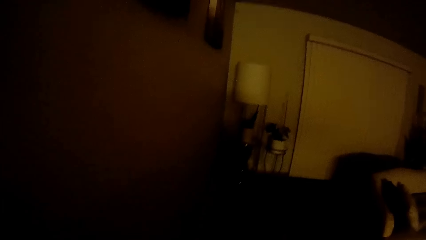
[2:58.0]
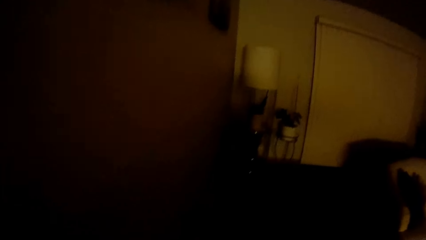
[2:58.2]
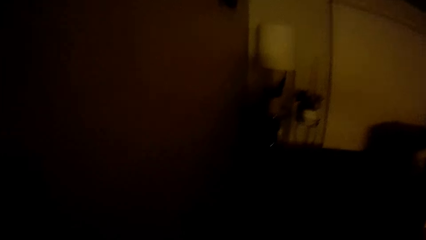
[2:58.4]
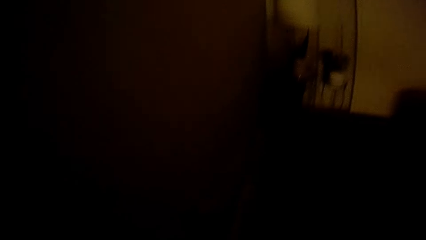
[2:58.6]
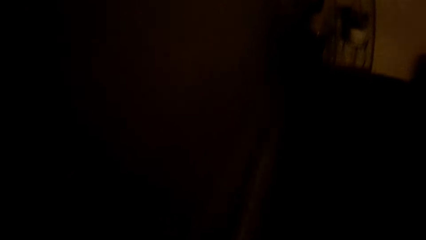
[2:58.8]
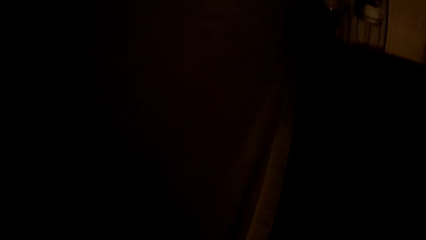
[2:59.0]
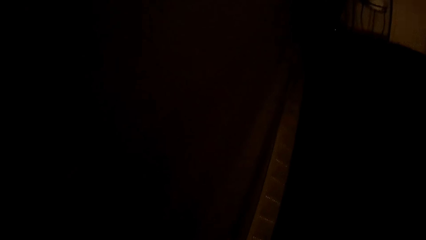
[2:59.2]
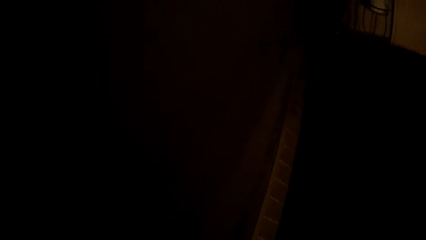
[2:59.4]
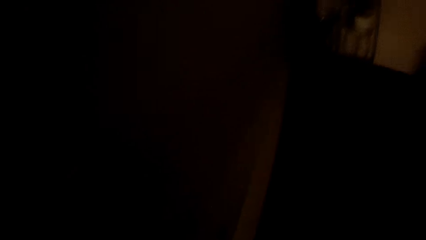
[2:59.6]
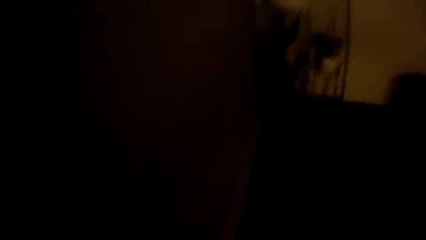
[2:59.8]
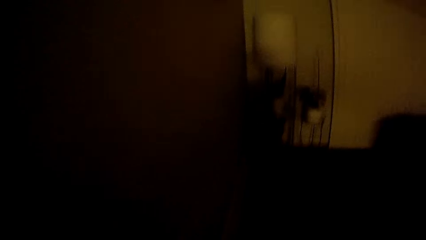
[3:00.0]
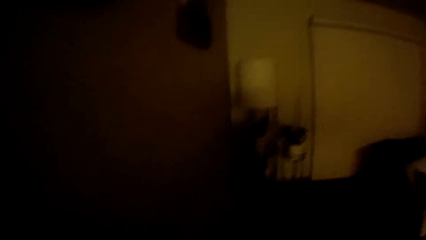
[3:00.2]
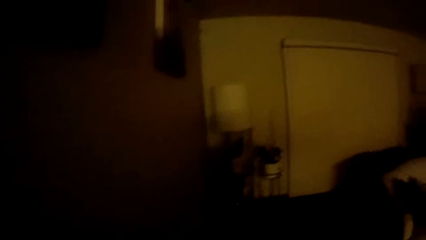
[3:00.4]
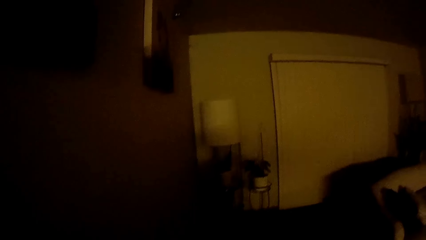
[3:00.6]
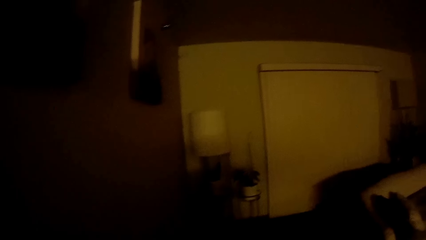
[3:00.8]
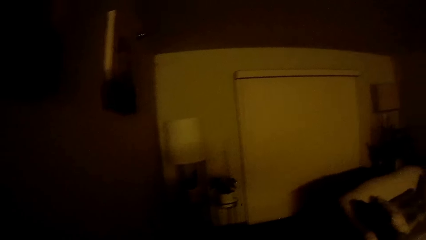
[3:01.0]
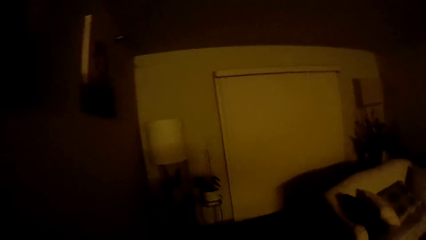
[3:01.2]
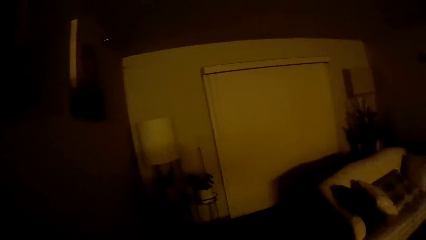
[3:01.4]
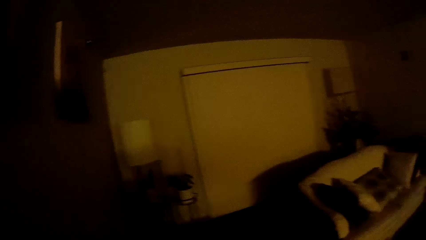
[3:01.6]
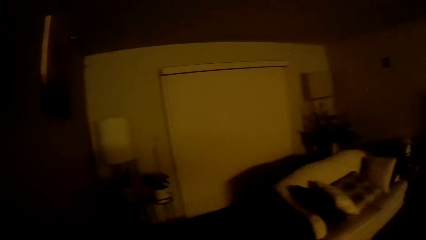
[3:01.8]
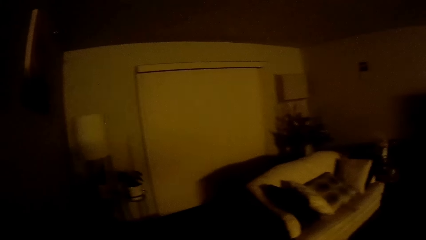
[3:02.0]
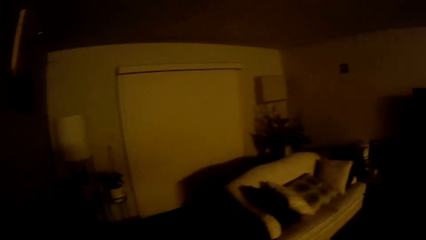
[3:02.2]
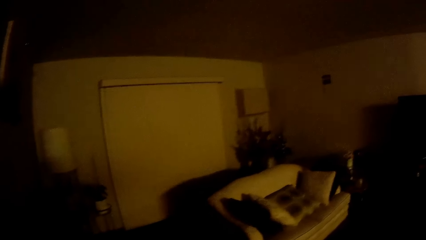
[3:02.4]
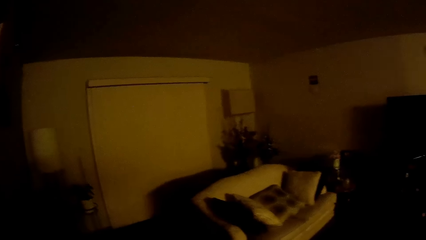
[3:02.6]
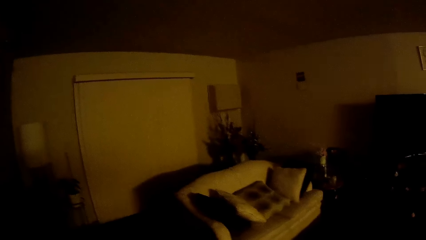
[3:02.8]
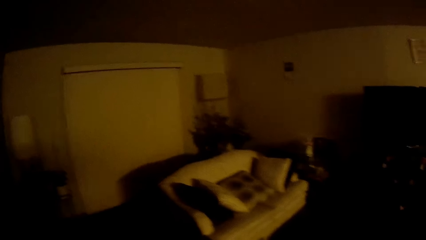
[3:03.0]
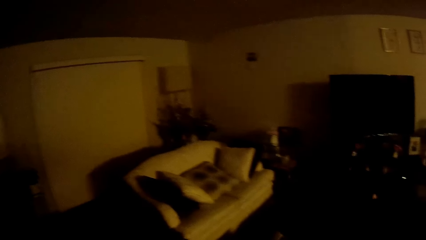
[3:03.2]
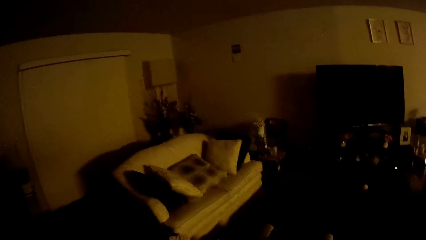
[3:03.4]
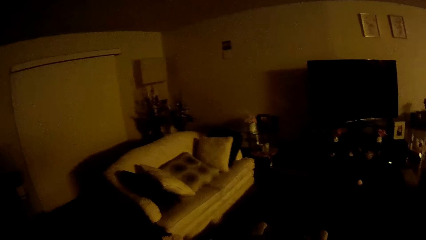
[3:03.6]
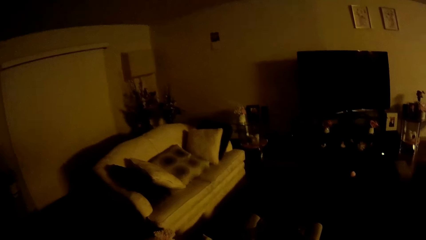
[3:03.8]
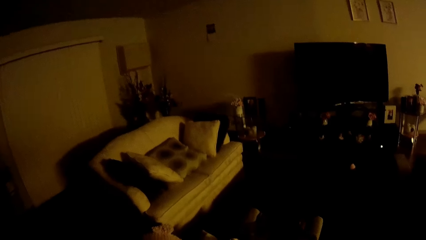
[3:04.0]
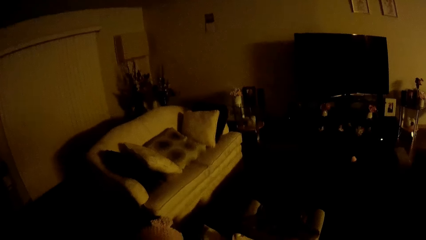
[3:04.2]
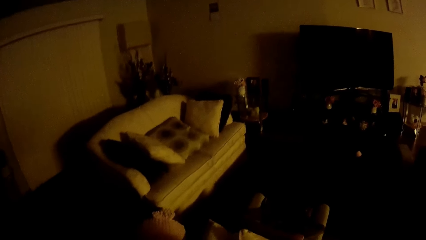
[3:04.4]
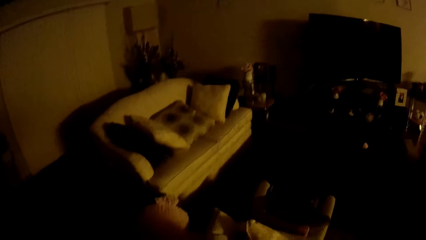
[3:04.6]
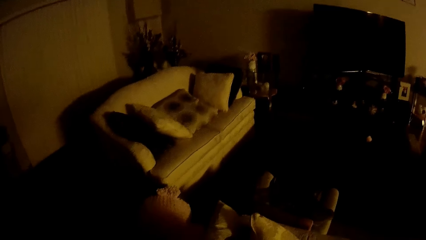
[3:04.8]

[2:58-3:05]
The camera wearer looks around.

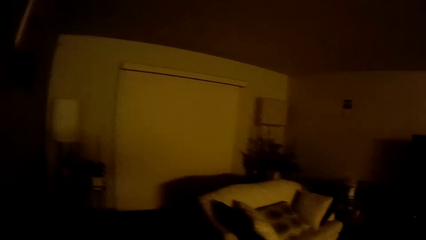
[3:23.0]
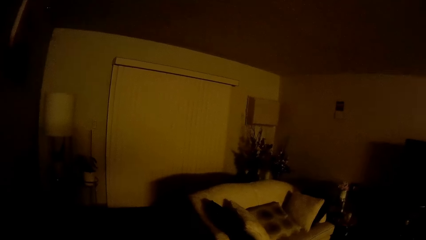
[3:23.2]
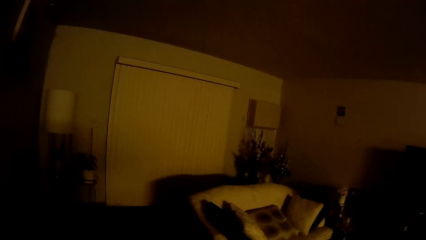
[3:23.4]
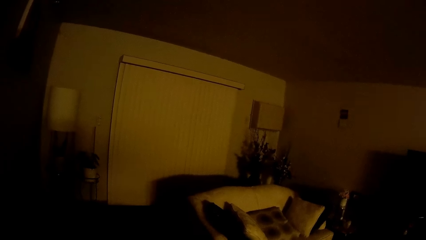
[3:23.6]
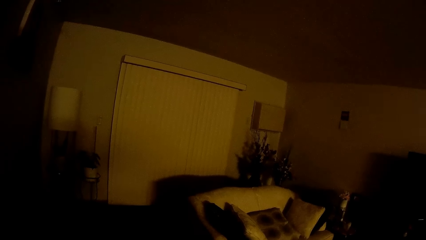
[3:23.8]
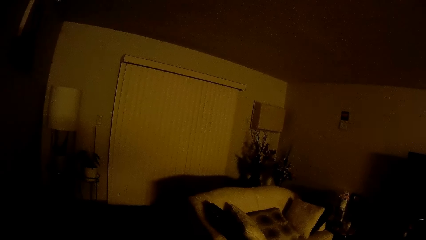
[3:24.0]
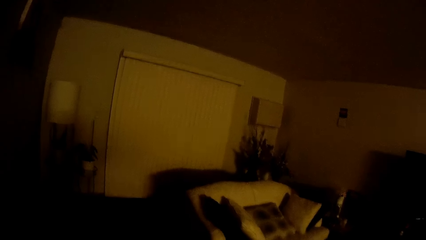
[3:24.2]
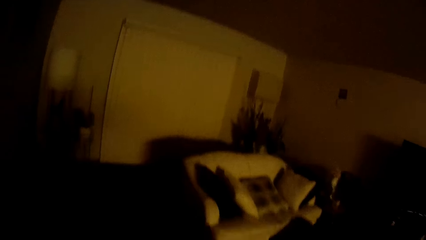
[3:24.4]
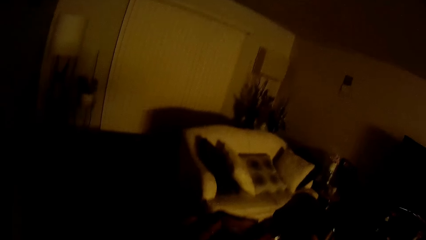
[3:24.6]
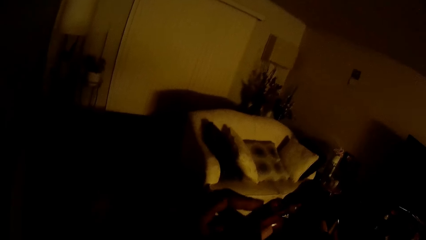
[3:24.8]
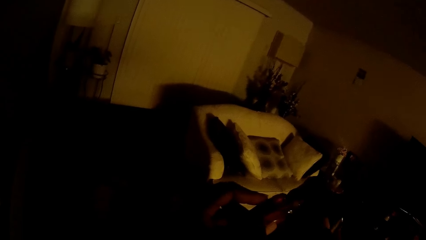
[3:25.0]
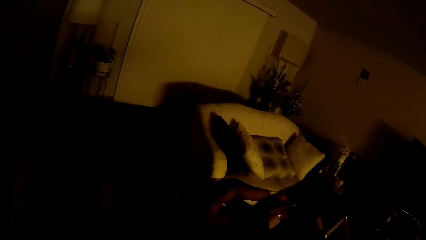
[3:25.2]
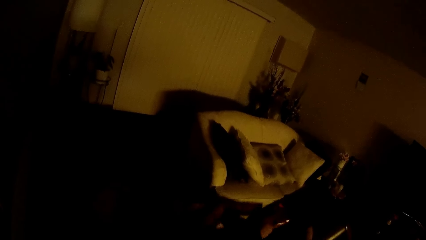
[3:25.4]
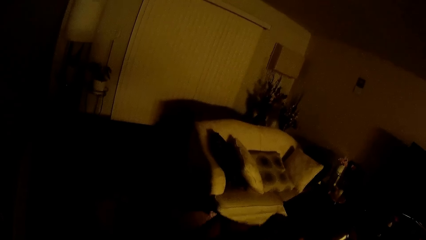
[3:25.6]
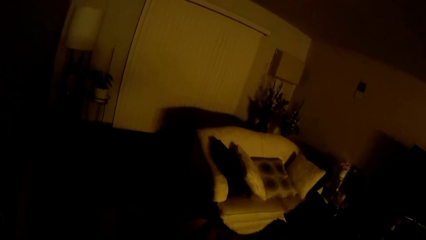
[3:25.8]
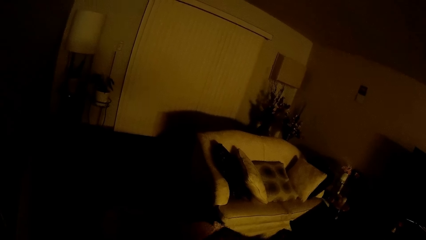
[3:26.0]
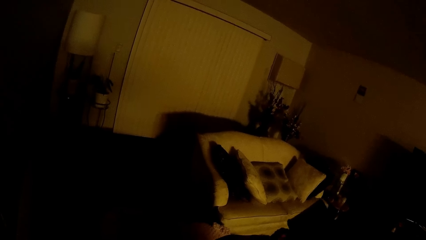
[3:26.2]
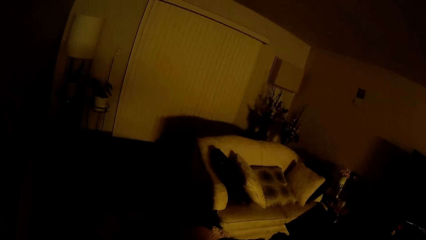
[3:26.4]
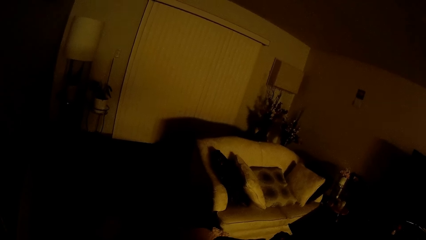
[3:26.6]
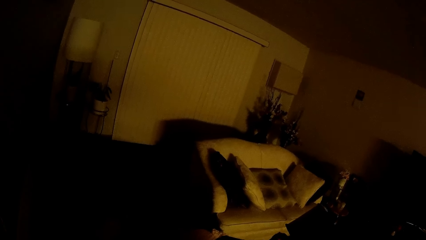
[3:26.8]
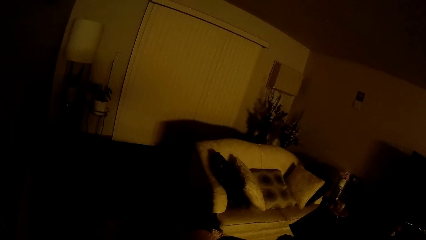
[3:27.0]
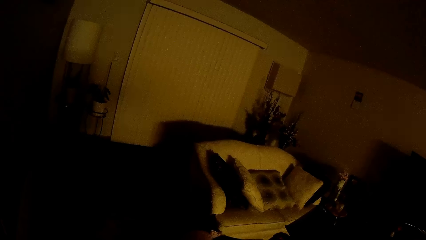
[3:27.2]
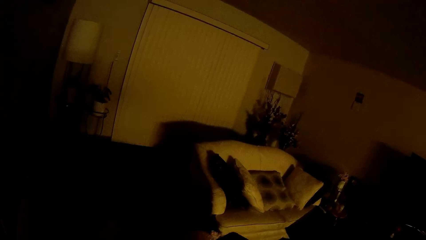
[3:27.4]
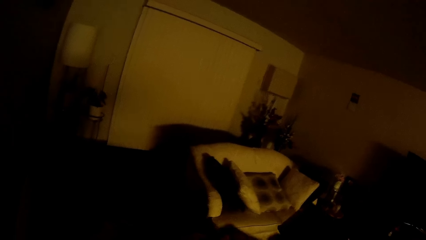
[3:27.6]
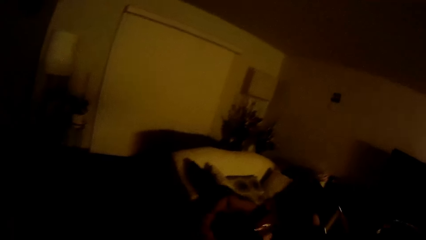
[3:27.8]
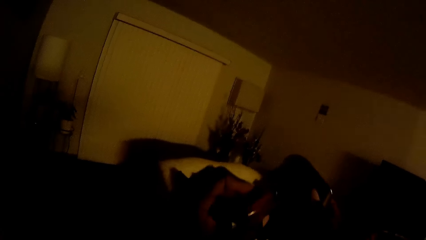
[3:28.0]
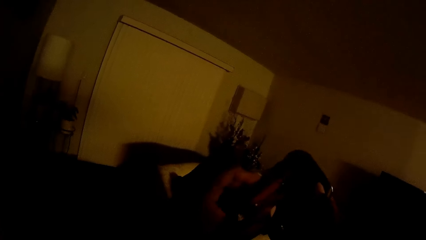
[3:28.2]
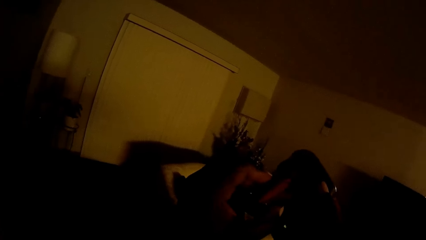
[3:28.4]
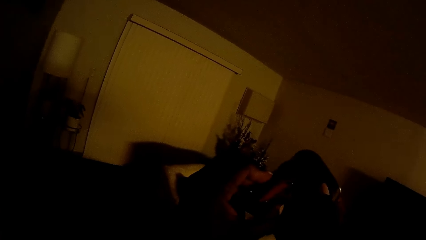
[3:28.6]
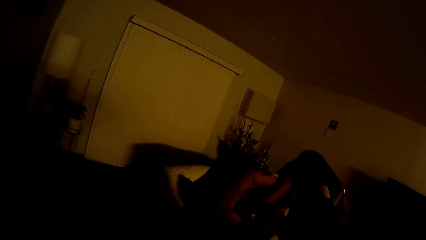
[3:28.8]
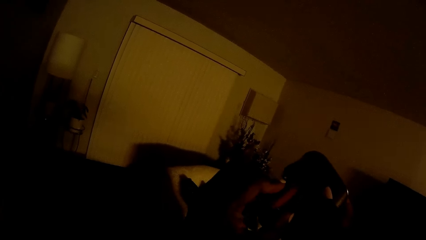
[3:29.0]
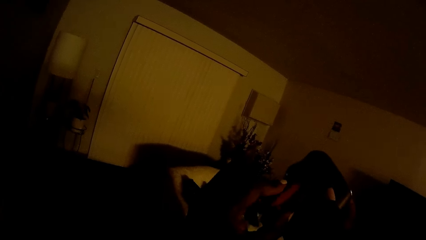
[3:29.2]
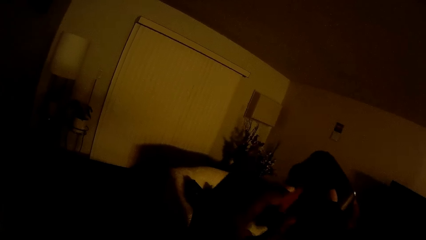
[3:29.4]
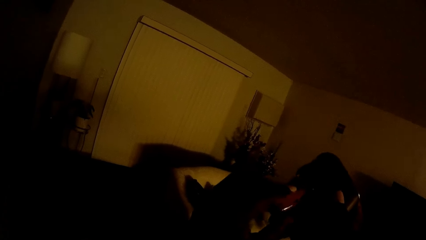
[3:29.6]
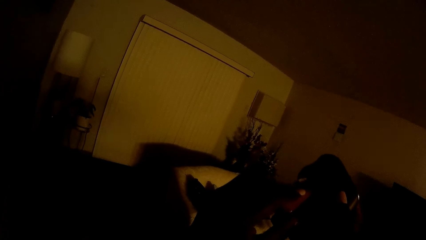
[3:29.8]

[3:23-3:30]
The camera wearer fixes something. They hold the container with both hands.

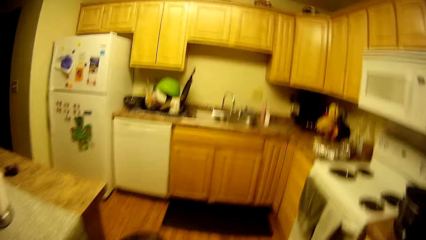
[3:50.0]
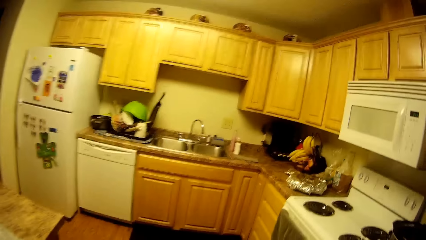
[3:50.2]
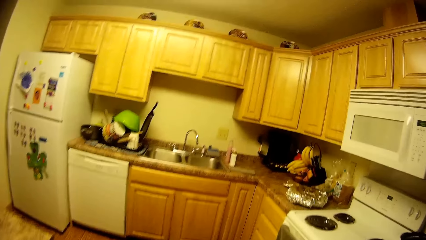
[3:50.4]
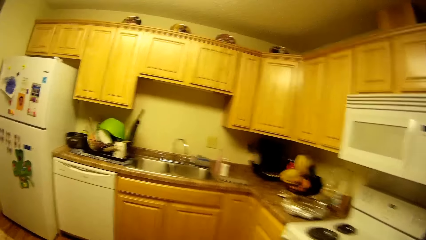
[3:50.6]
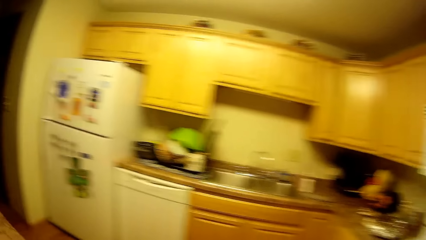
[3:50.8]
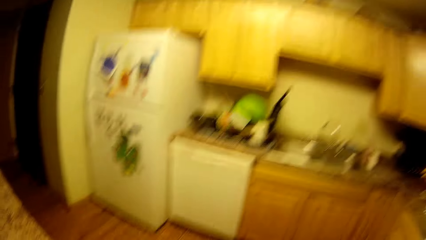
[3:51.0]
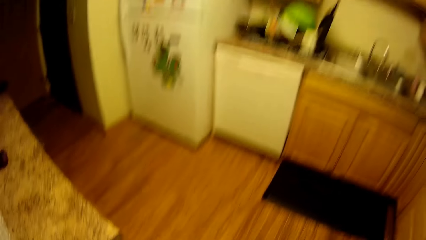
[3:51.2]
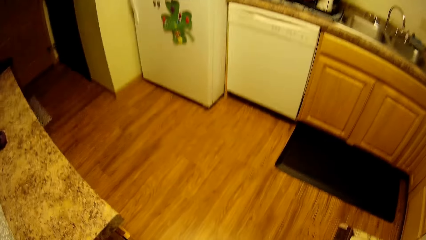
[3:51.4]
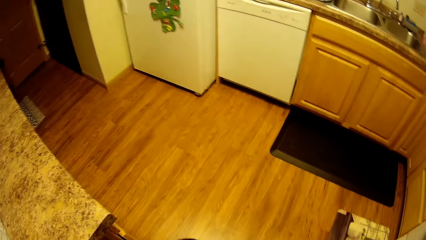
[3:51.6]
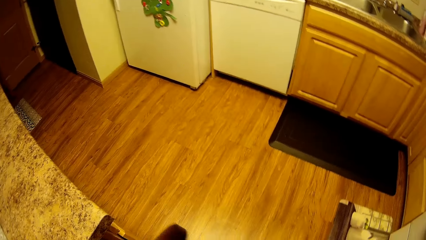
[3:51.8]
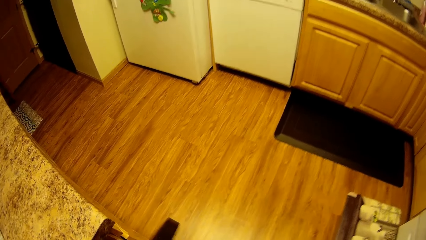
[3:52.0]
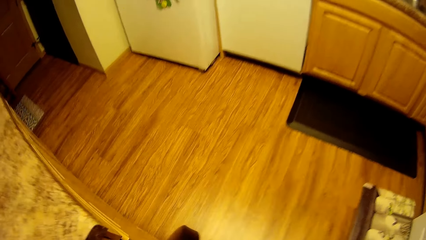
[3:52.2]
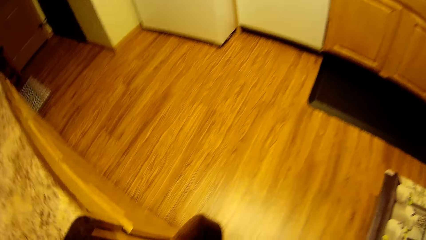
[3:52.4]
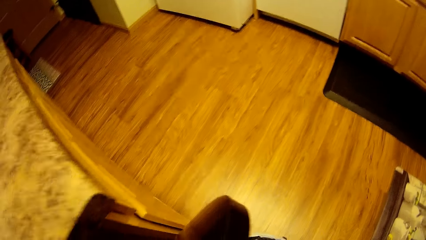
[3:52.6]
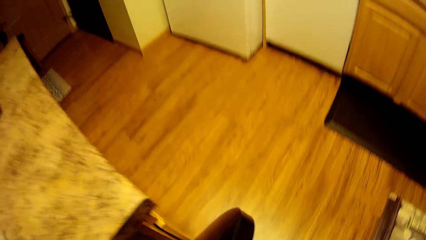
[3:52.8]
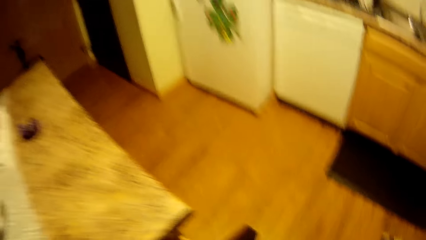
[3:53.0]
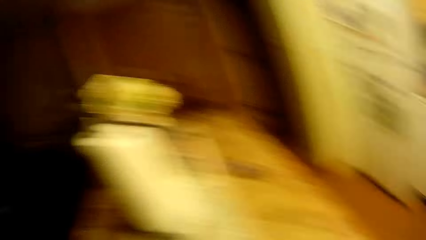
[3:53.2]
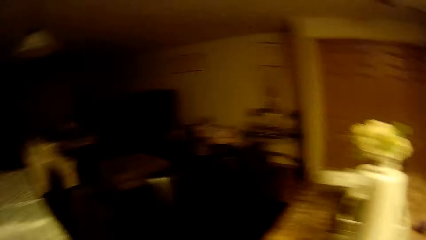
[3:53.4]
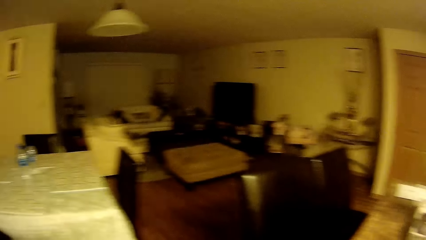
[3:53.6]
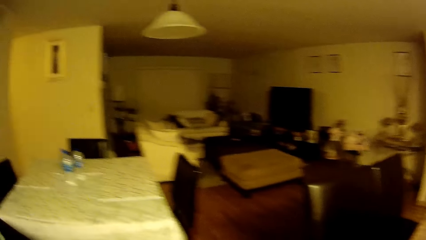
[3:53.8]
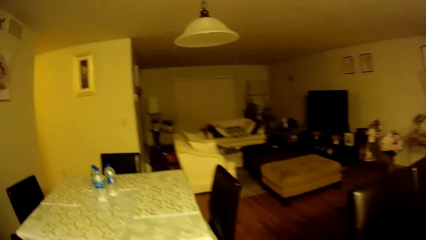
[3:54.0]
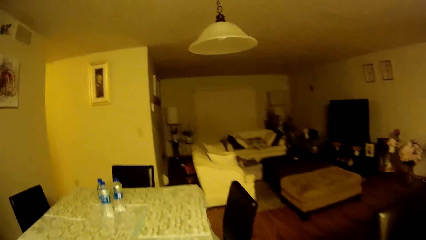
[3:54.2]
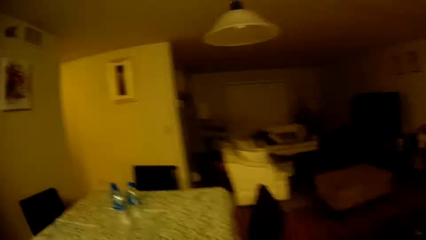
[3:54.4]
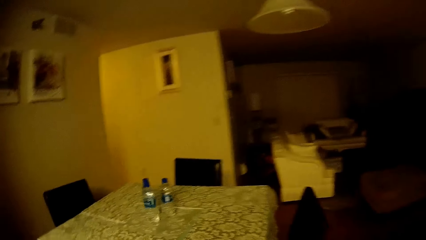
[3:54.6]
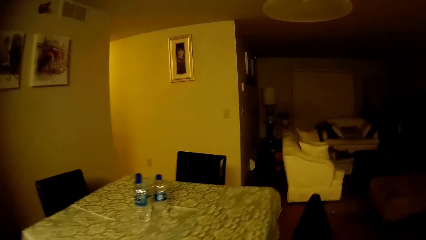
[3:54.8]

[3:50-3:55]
The camera wearer opens the bin. They move around.
